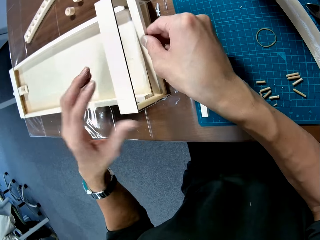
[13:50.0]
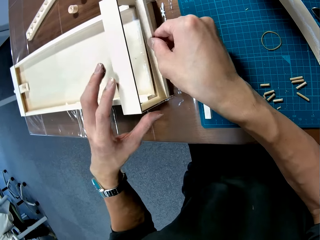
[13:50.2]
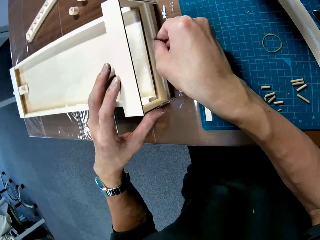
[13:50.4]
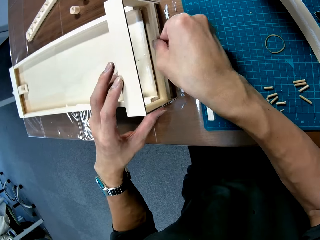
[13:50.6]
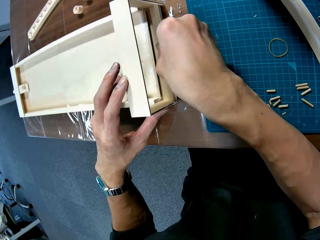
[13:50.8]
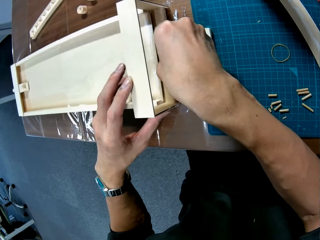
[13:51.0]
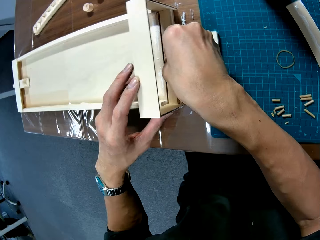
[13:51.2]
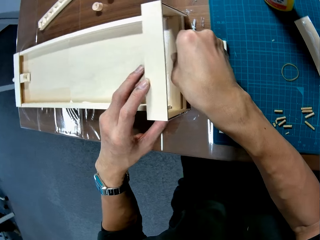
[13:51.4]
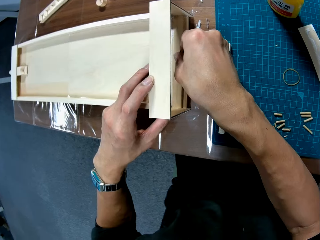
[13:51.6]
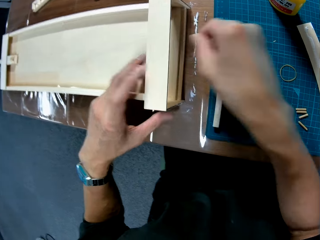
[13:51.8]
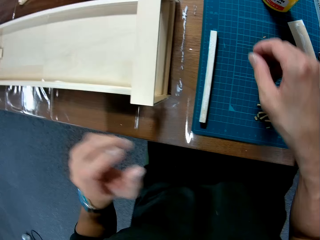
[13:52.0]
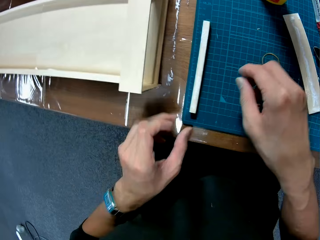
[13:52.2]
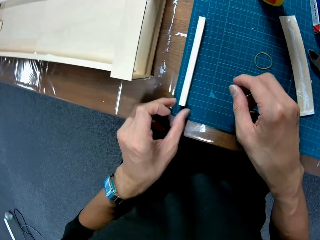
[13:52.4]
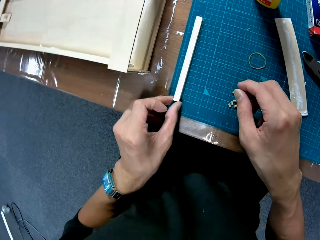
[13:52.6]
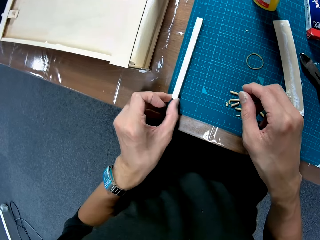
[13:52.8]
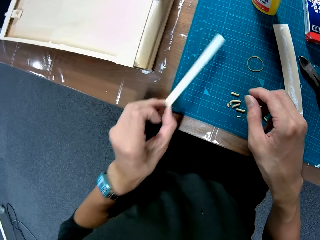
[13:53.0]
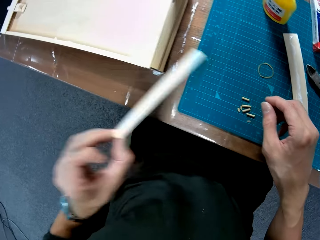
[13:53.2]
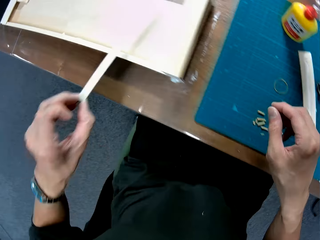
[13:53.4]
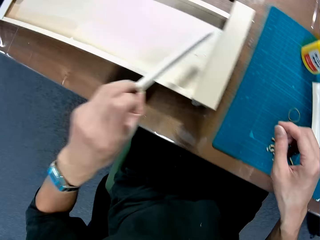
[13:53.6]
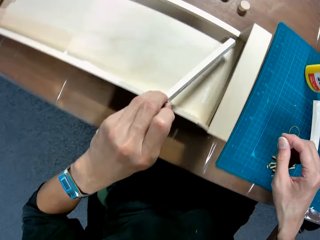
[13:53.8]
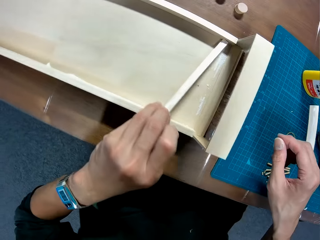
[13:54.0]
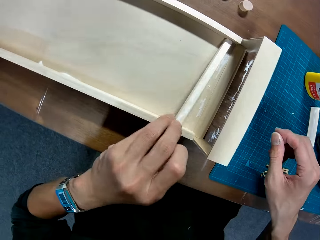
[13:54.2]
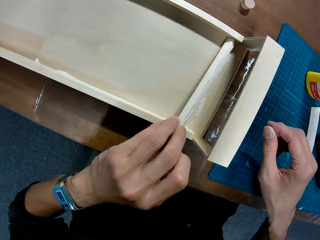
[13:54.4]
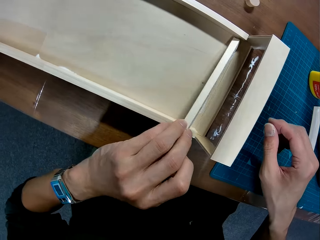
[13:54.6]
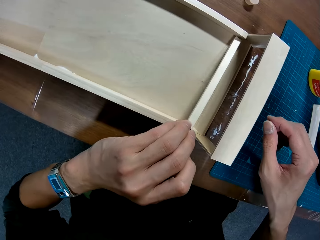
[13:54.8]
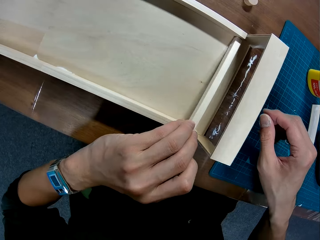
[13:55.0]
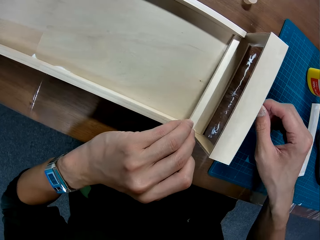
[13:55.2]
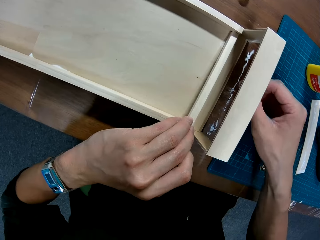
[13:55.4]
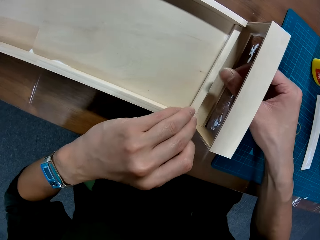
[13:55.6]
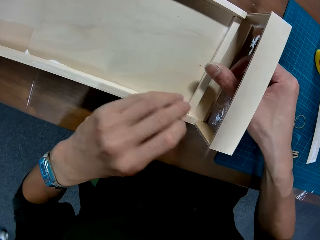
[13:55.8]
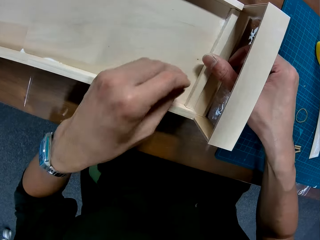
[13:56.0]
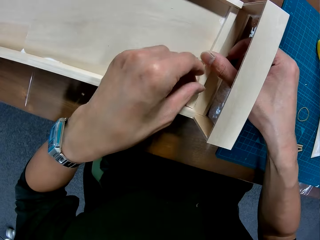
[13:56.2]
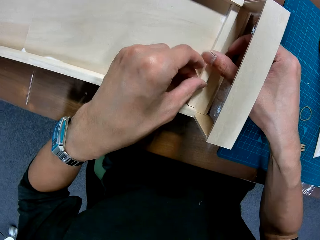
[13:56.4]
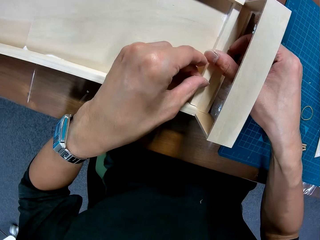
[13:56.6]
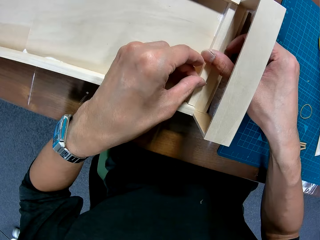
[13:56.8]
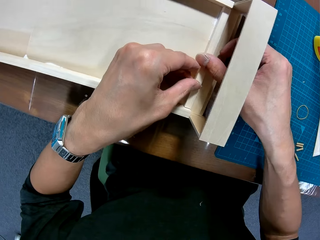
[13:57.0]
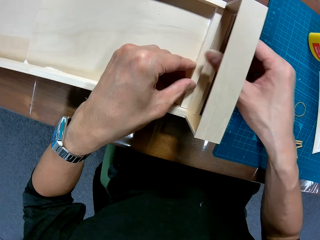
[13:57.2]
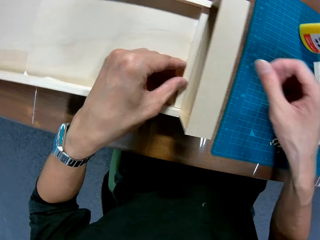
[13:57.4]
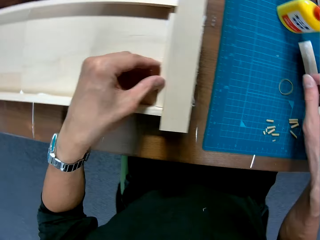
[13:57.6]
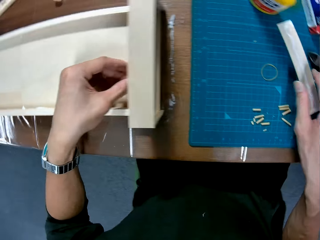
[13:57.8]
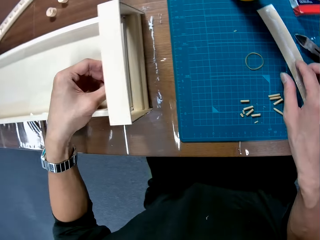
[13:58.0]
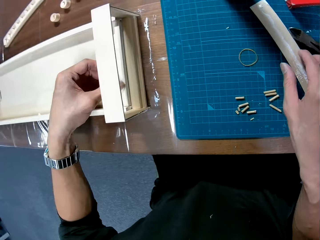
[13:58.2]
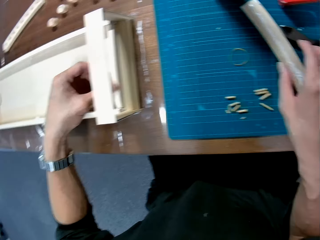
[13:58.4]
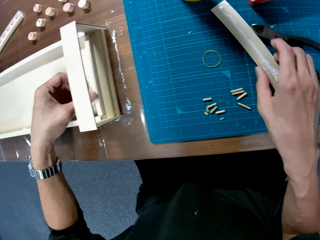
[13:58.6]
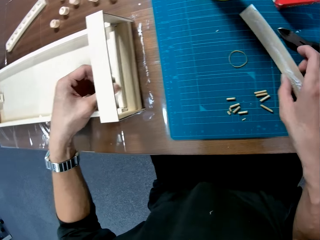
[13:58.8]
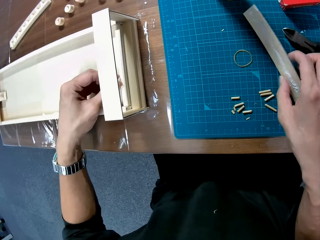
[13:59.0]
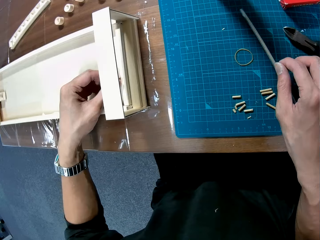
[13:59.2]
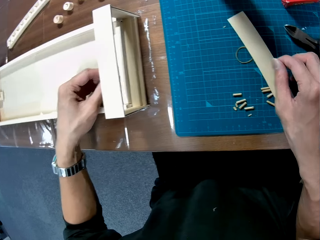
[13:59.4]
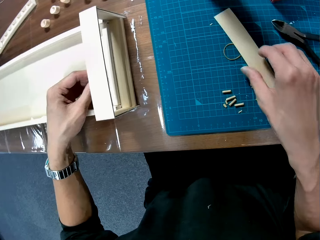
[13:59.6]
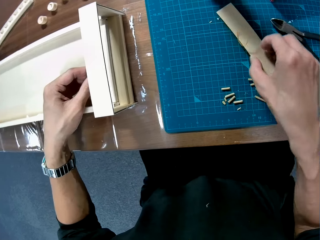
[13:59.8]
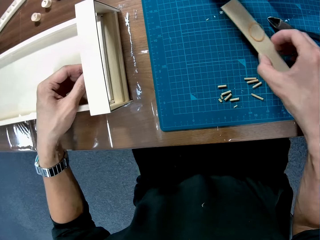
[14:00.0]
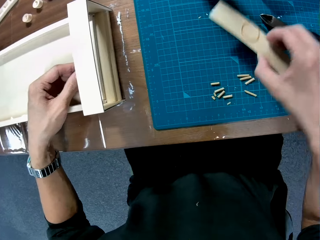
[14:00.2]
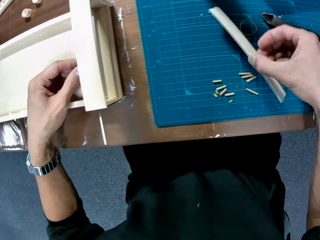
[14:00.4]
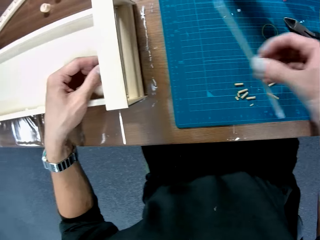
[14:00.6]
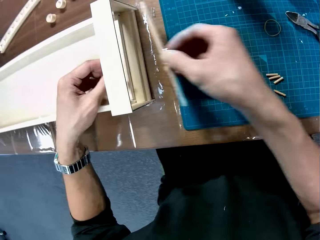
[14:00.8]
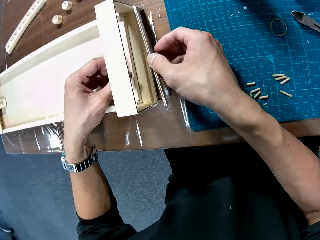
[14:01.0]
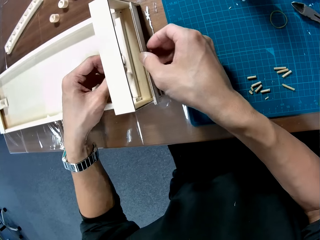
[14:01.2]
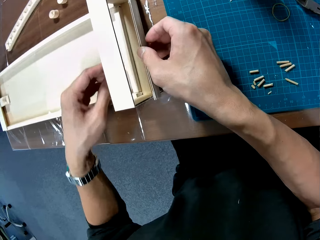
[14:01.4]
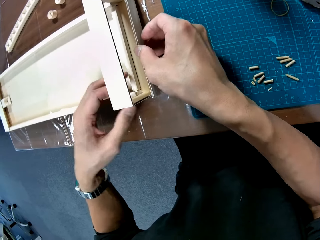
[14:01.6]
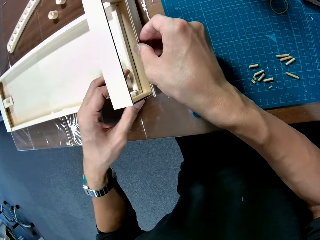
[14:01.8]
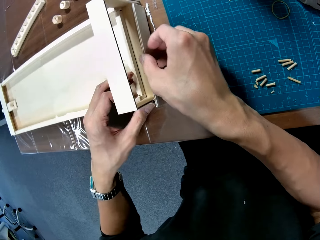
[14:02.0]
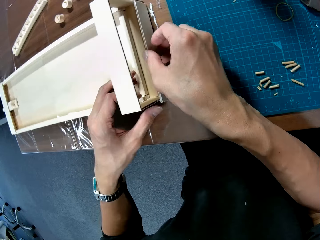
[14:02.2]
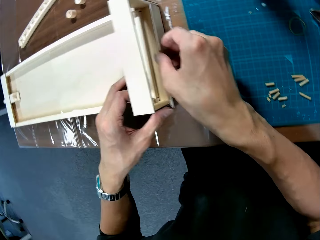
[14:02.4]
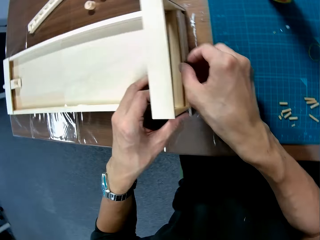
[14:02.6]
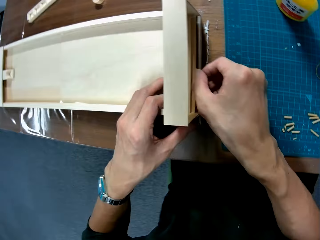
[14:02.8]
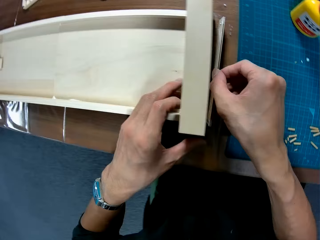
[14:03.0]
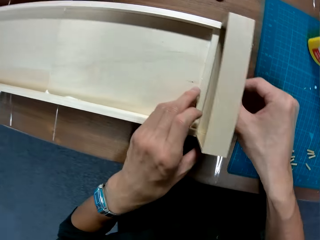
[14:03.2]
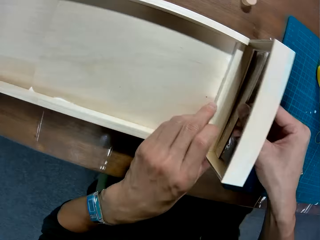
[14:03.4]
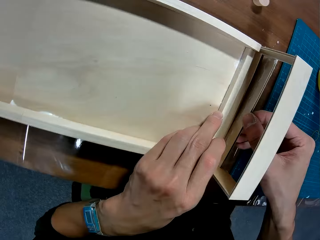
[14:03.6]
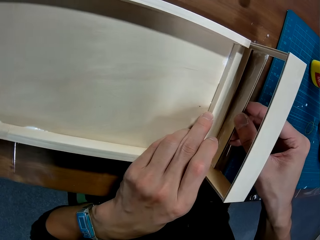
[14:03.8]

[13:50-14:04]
The camera wearer picks the art piece. They fix the art piece on the artwork. They pick the art piece. They throw the rubber band on the art piece. They fix the art piece on the artwork.

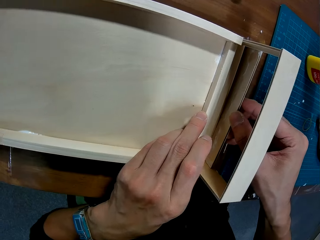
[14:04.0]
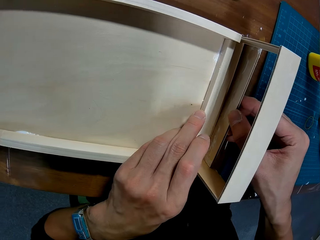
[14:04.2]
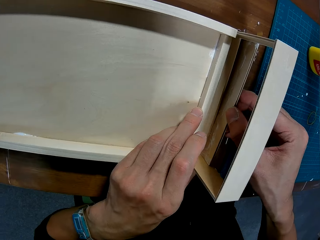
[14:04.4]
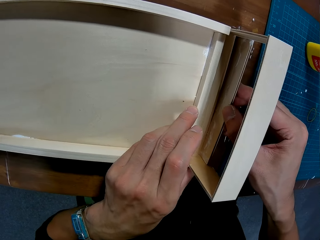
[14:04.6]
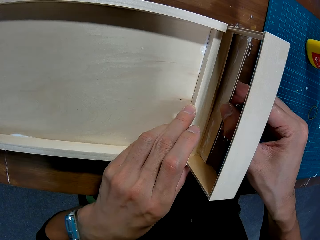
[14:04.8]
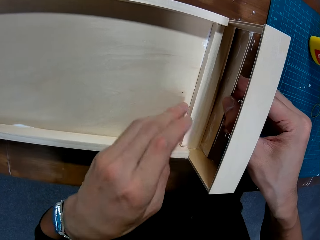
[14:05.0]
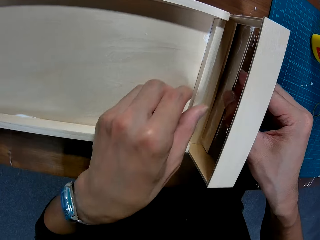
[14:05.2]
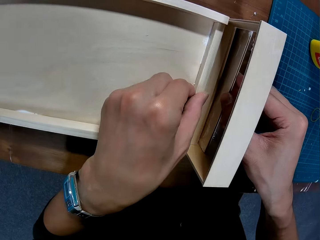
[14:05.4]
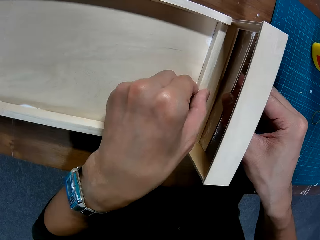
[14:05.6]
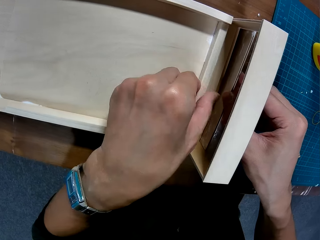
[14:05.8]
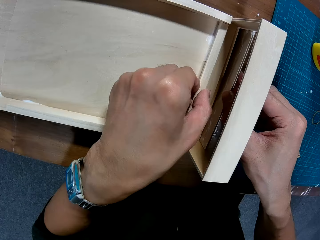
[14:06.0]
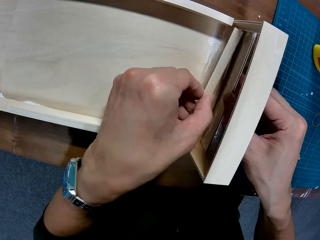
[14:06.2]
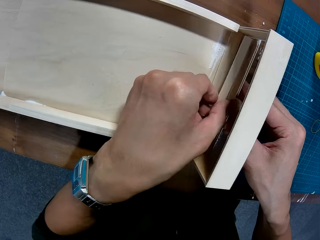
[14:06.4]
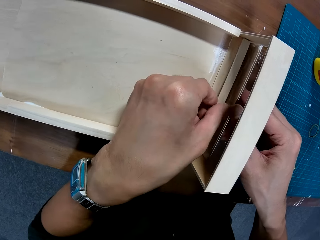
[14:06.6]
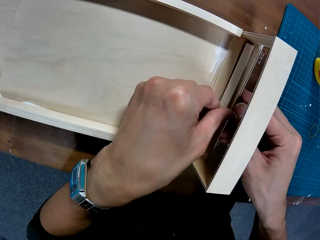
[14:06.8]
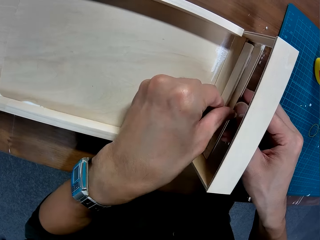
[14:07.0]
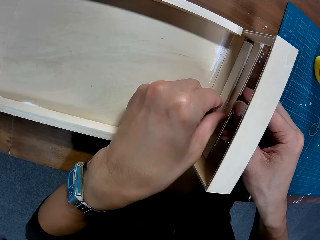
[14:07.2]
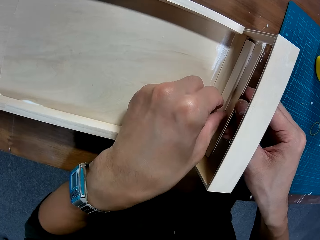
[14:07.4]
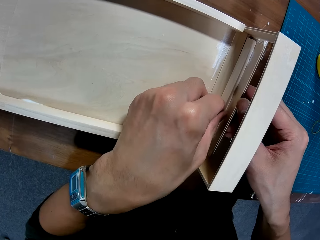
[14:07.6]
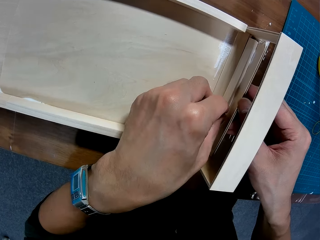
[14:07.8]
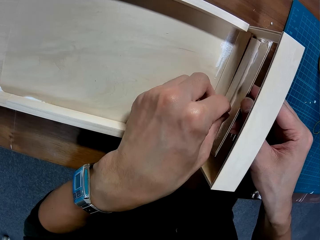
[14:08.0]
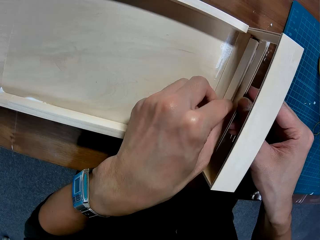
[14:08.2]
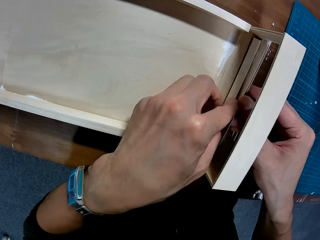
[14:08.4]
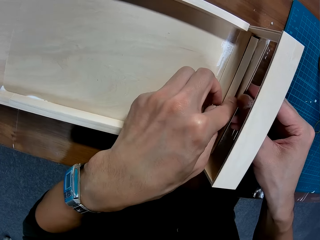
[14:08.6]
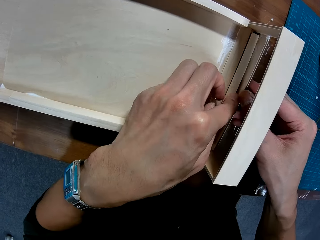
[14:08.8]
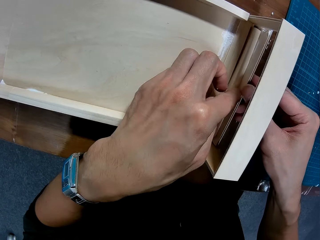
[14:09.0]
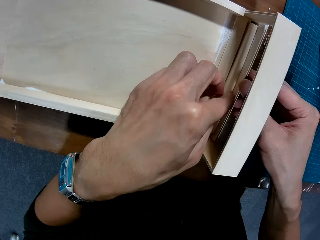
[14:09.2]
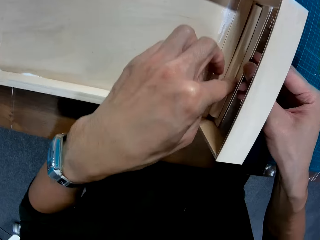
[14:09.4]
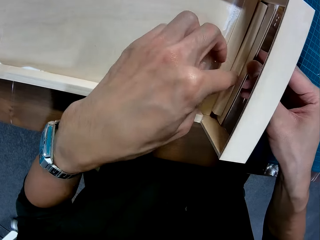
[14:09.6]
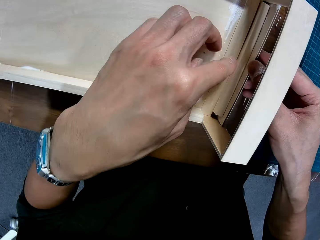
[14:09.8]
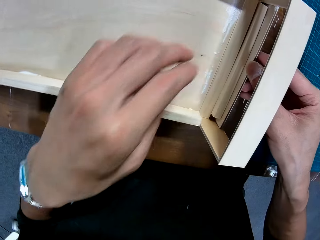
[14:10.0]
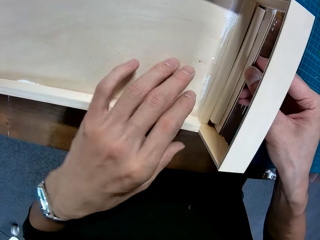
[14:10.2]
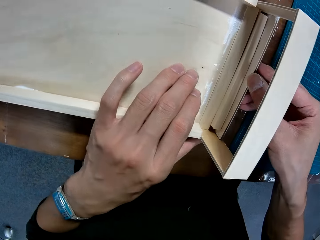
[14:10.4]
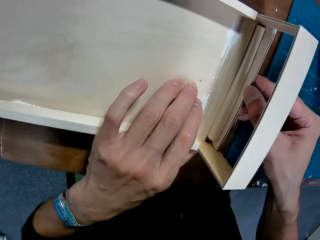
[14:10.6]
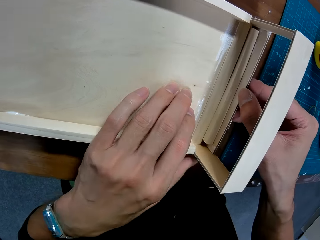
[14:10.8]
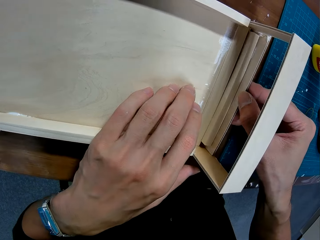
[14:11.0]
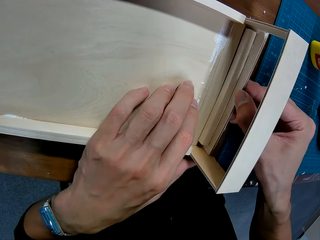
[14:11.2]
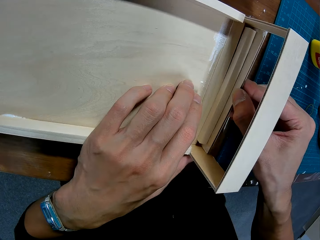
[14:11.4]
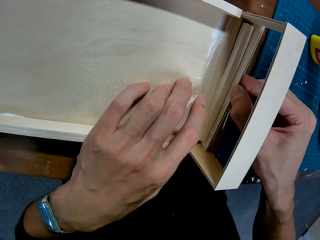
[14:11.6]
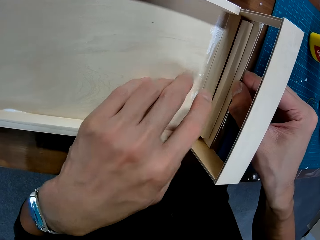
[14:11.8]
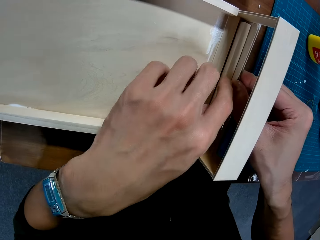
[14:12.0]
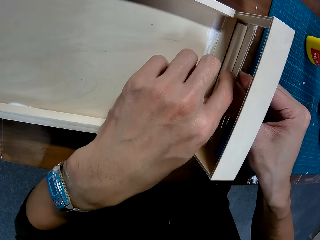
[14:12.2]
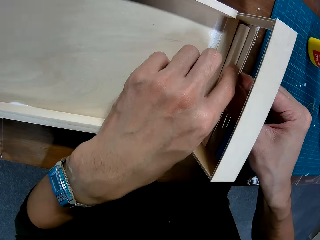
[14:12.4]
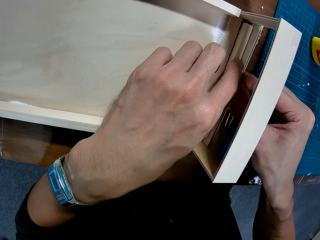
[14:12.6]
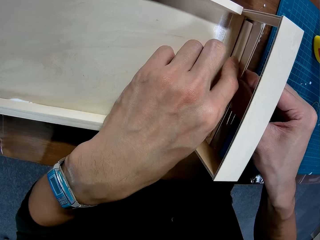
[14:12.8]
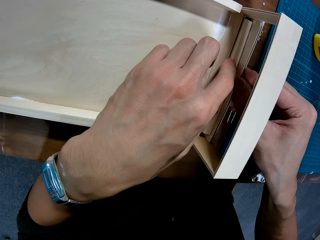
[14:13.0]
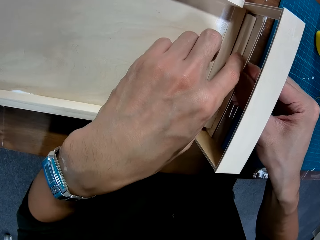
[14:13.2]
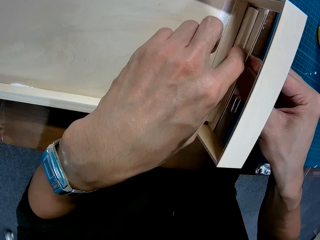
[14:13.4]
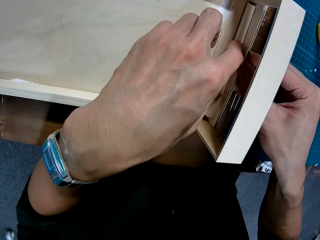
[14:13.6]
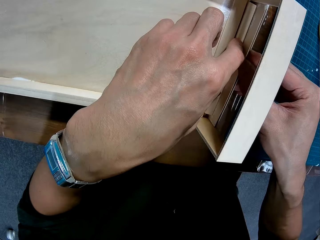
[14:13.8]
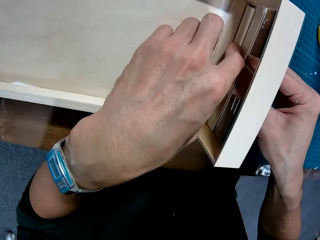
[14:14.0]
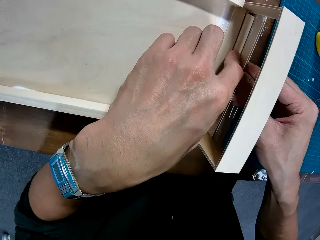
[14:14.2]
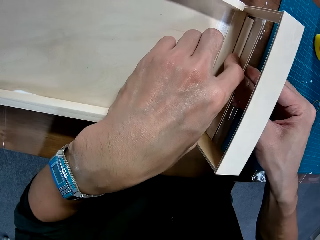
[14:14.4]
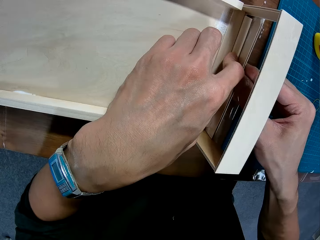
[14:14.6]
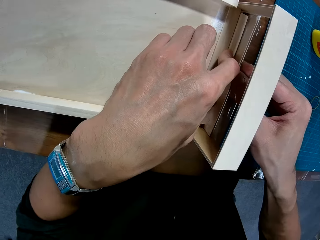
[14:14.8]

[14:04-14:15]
The camera wearer picks a piece. They attach the piece to the assembled pieces.
